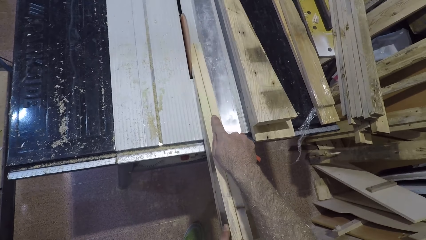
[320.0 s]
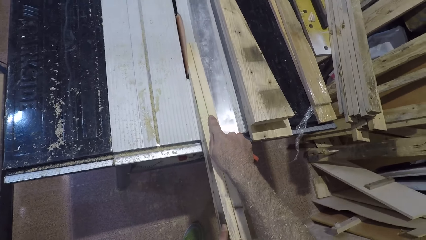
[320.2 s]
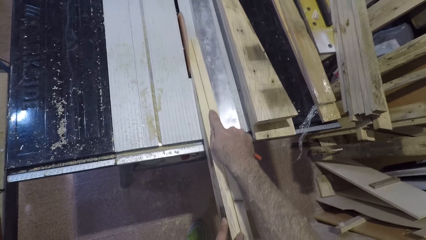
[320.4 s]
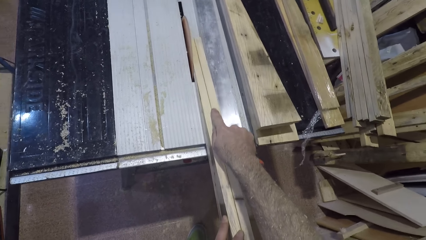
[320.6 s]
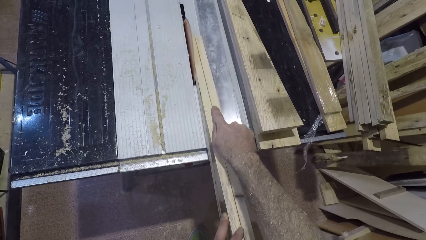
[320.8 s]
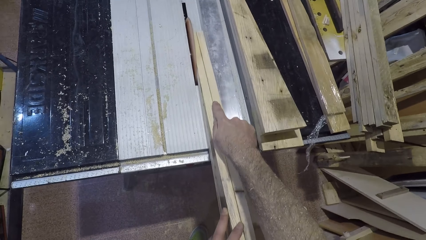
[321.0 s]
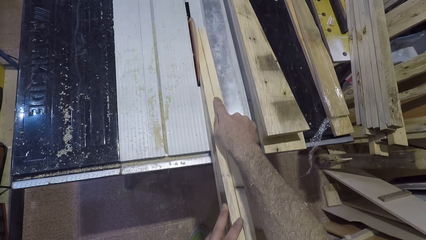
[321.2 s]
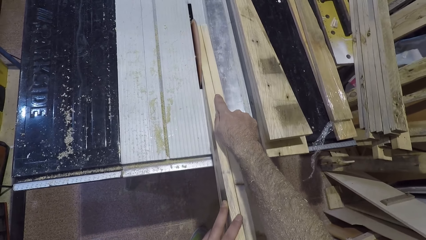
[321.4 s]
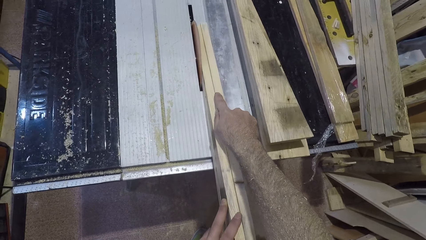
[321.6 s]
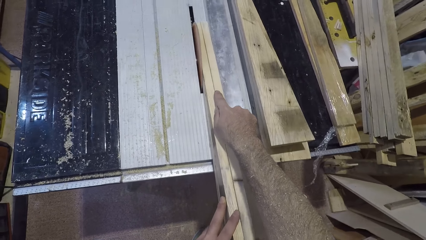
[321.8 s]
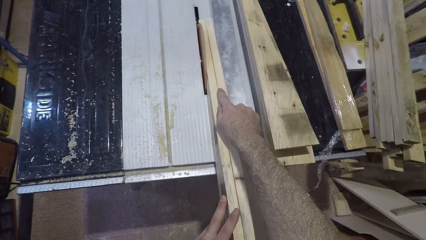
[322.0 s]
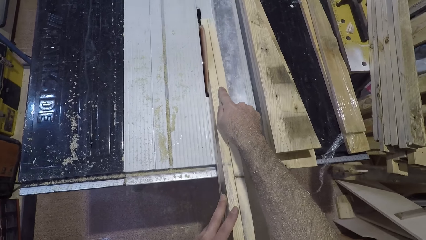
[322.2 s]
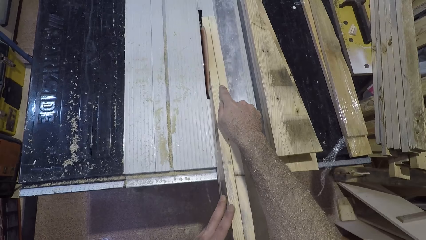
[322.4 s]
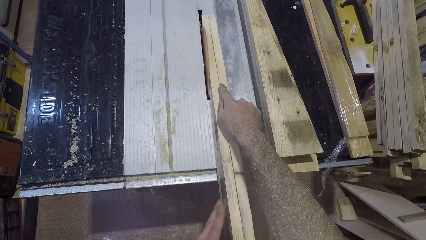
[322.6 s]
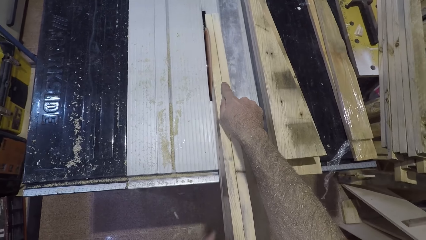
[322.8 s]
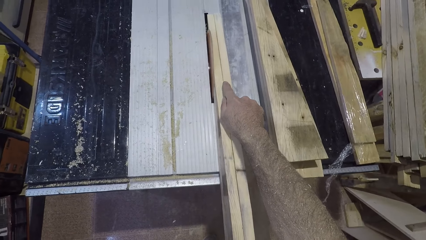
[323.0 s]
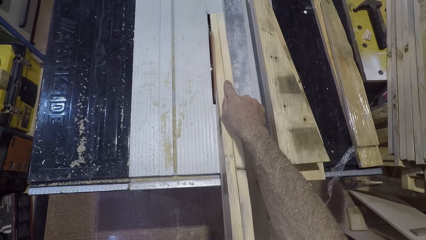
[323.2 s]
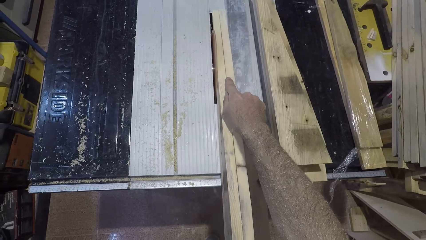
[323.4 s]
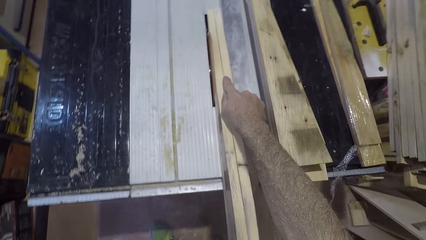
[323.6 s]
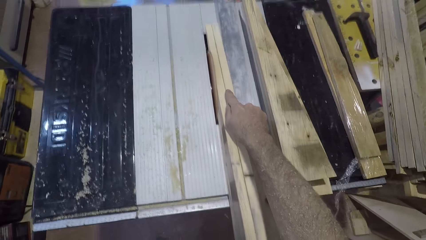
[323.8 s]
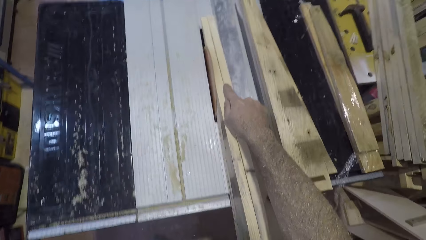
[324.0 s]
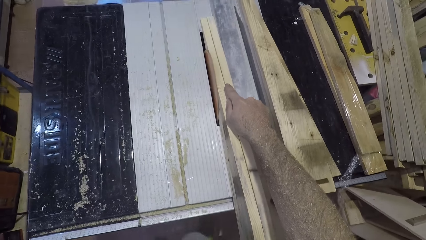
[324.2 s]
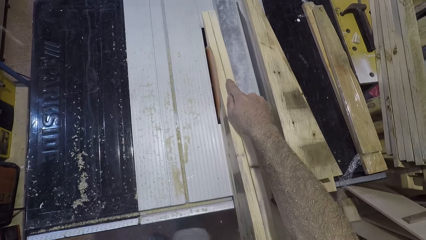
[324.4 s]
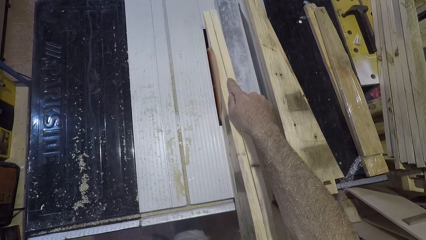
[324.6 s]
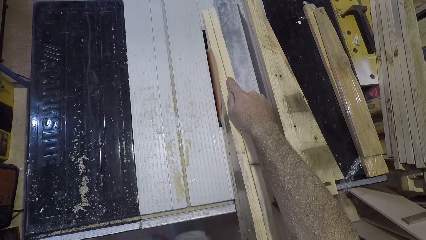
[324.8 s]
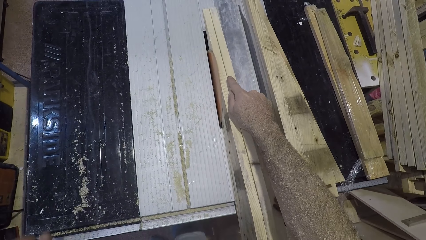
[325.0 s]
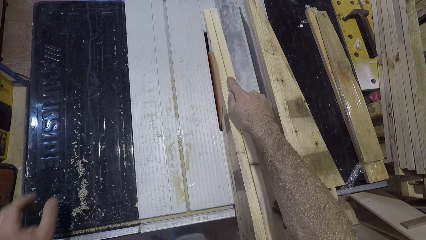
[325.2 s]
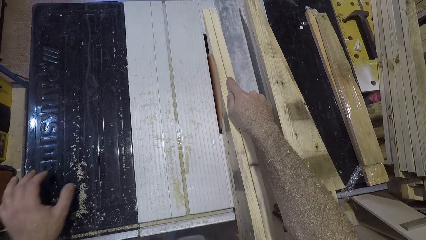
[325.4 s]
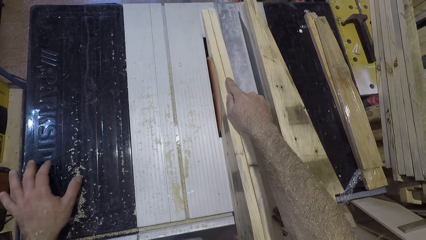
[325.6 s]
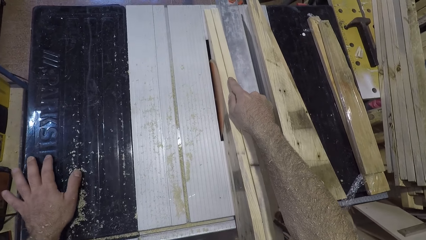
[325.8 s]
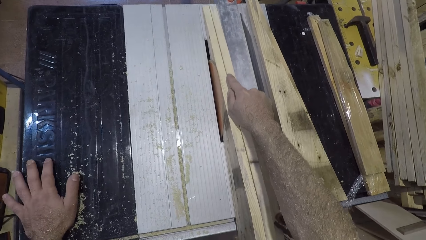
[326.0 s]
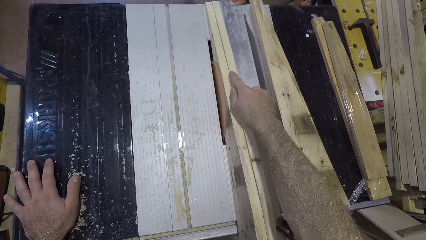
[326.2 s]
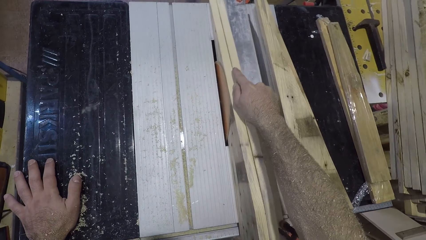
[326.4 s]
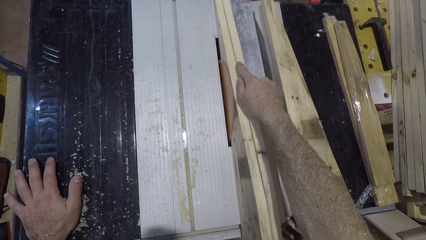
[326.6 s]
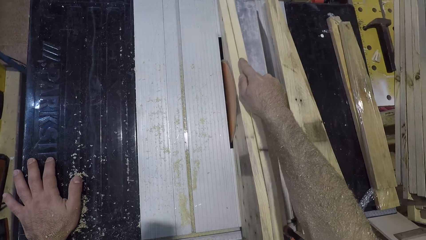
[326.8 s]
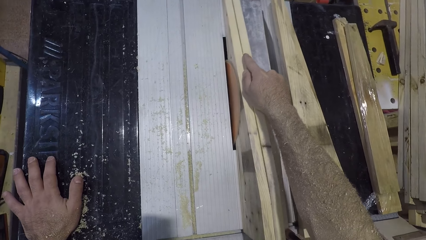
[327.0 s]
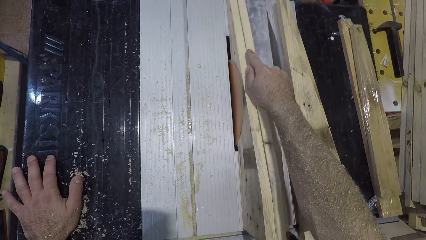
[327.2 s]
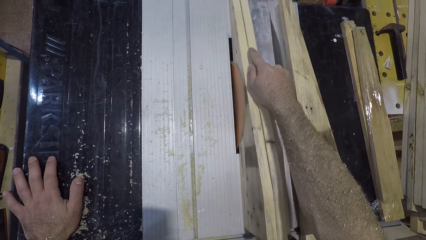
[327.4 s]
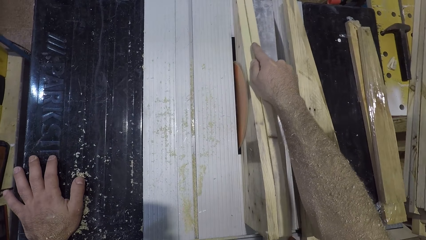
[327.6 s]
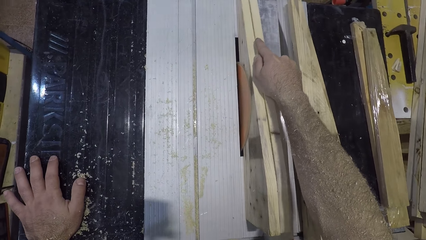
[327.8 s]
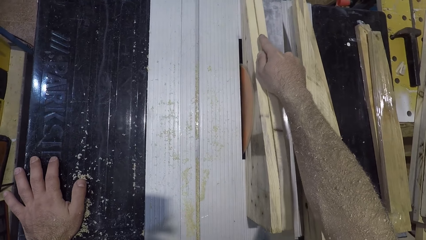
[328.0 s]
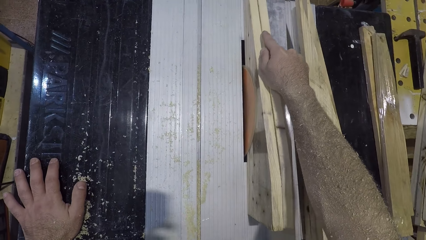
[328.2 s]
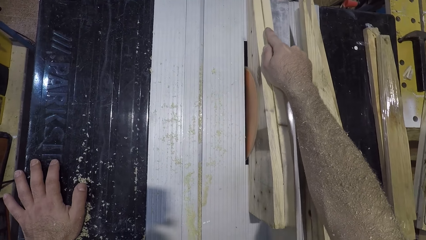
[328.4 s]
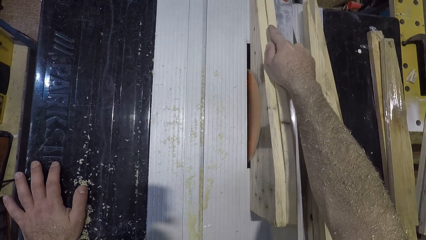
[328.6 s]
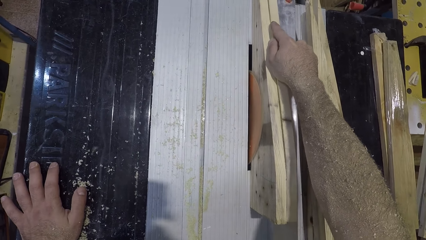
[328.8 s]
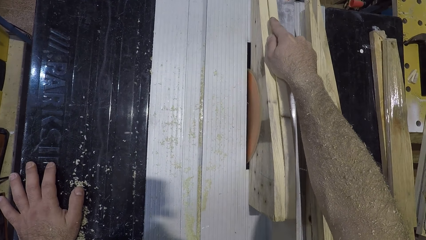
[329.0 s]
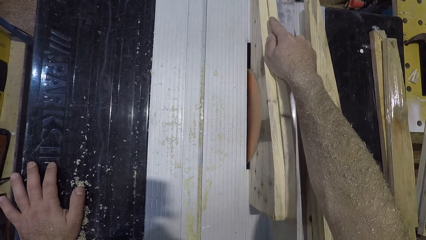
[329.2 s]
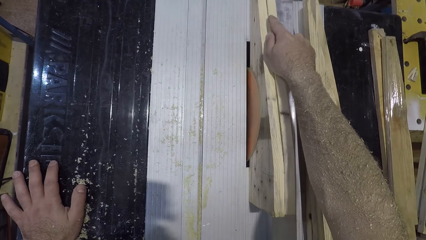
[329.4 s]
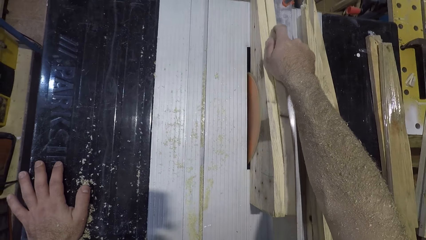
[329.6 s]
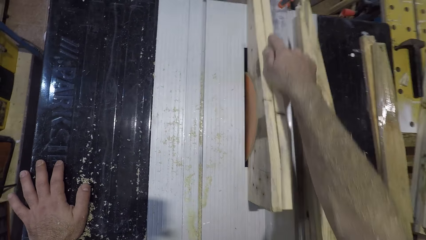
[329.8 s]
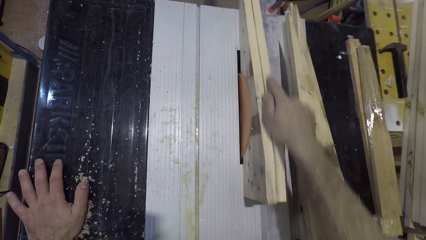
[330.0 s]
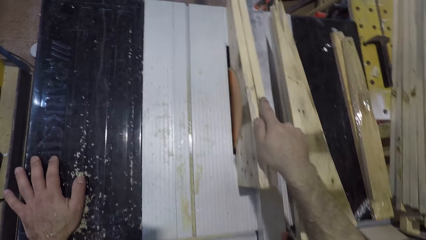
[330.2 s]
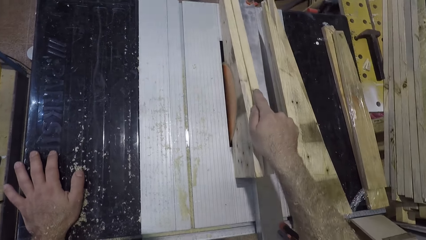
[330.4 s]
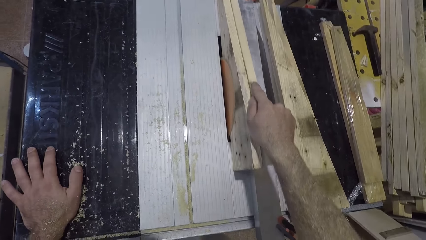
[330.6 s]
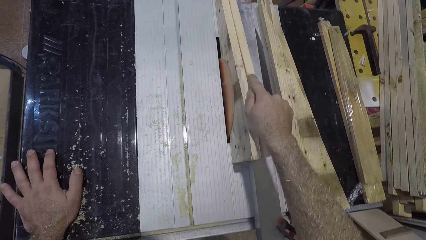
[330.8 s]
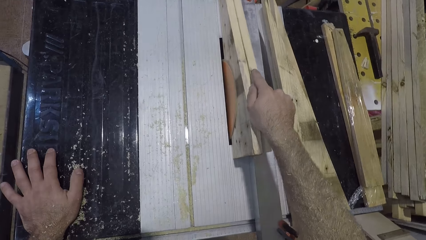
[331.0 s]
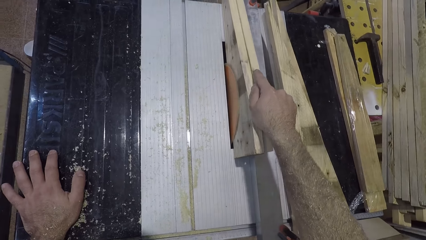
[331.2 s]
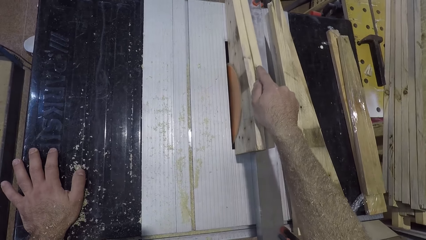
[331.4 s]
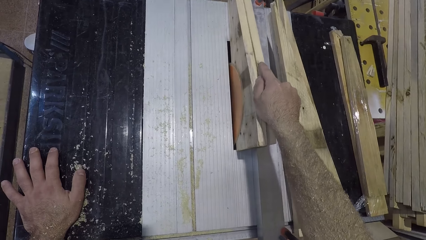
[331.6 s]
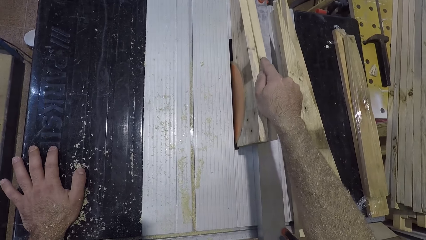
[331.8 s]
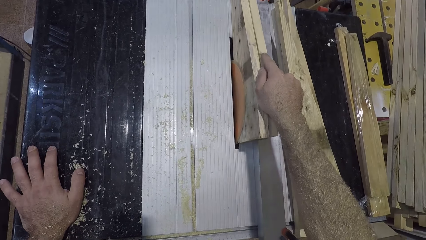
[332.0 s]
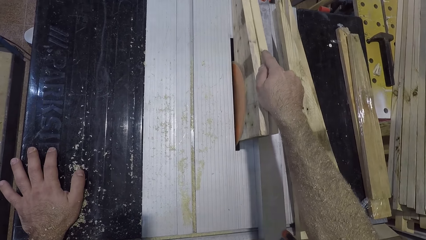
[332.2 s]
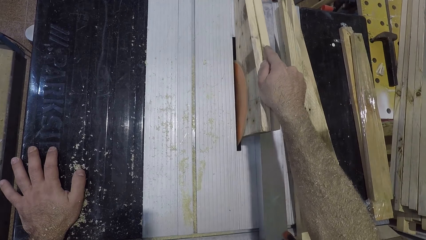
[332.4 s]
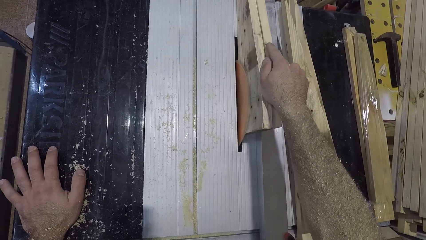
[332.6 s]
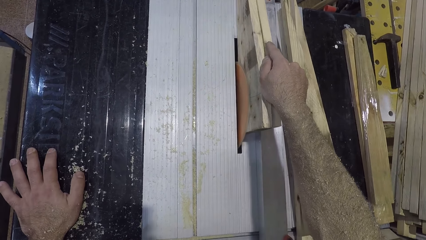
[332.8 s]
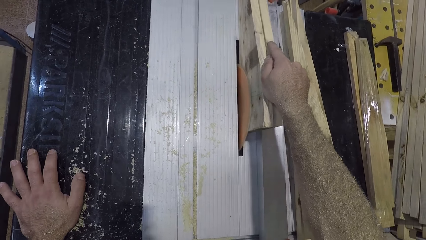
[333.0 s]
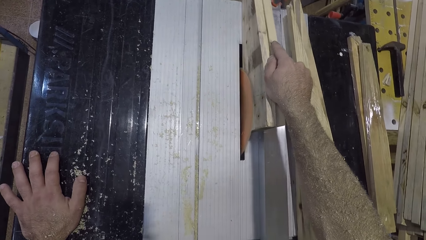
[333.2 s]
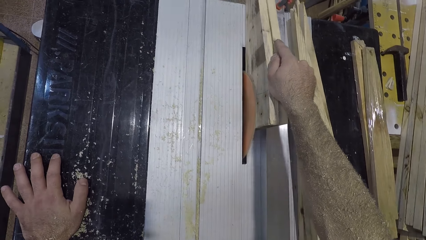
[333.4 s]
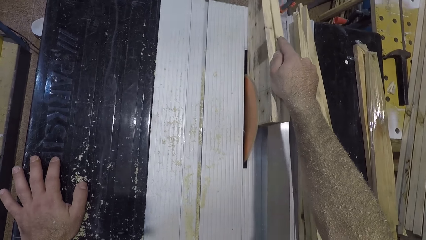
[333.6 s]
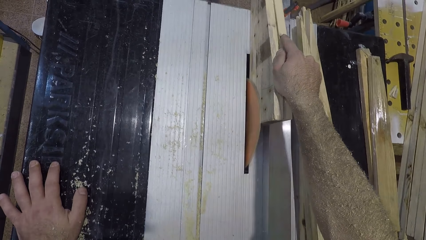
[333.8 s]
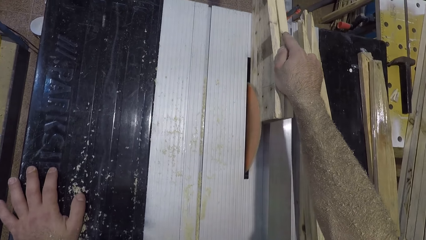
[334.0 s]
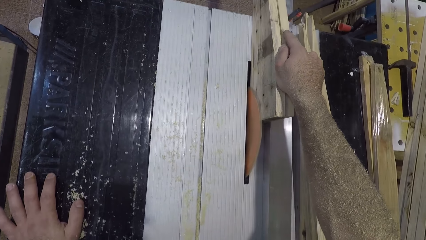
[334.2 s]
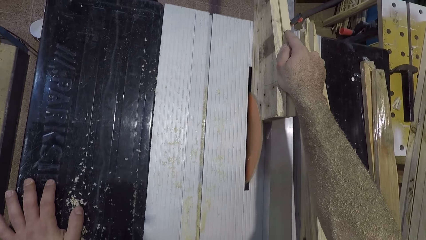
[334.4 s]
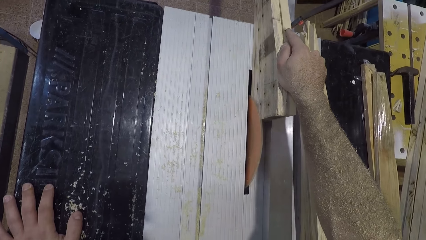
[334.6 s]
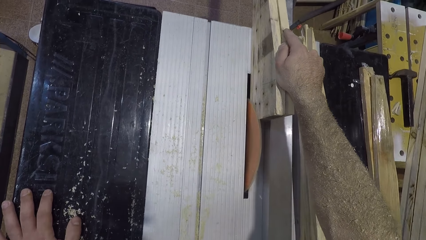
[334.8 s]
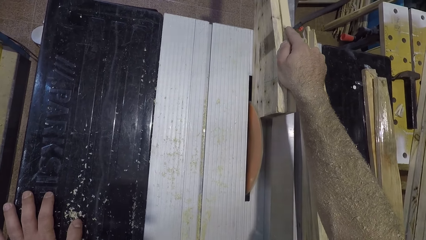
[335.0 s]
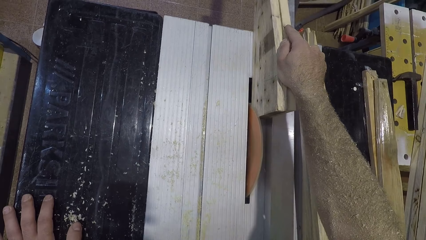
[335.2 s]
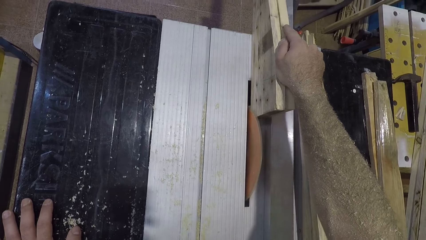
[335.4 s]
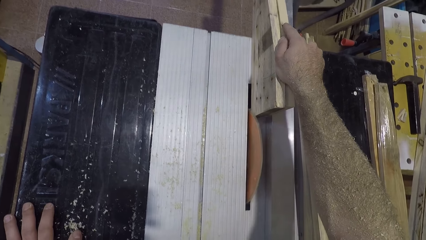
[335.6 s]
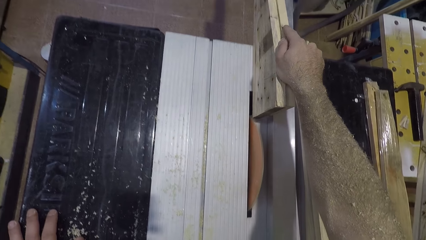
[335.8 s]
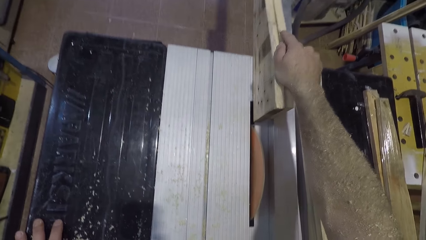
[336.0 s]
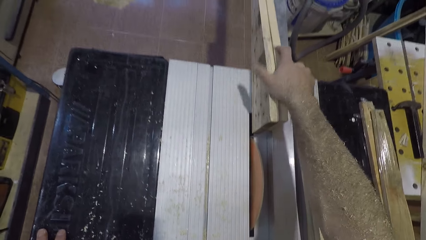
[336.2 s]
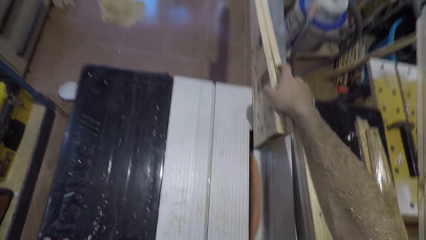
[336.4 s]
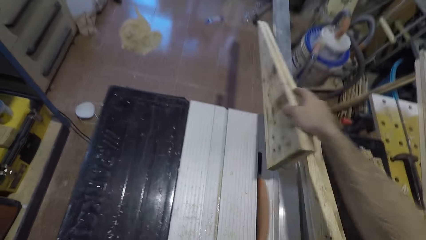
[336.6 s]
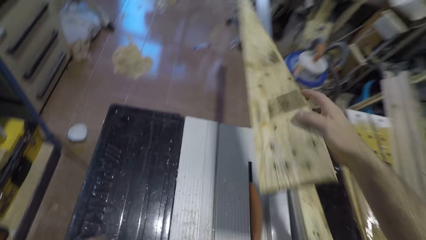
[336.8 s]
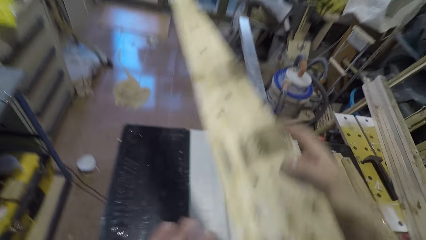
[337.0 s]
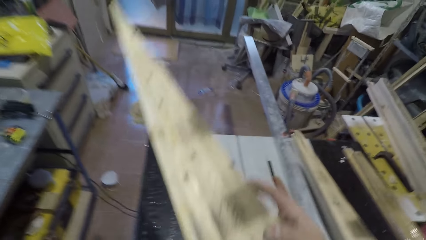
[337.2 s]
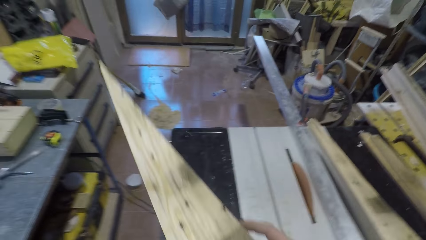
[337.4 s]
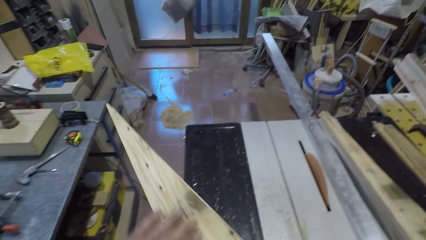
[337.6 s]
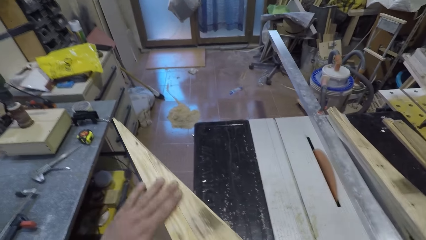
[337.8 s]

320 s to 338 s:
The camera wearer removes his left hand from the wood. He places his left hand on the table. He picks up the wood from the saw table with his right hand. He runs his left hand across the wood.
